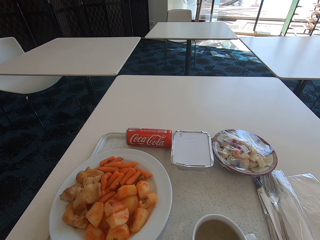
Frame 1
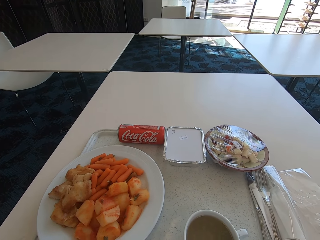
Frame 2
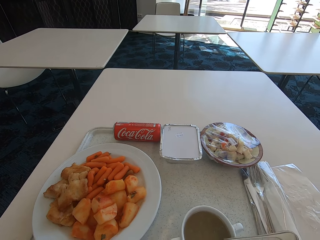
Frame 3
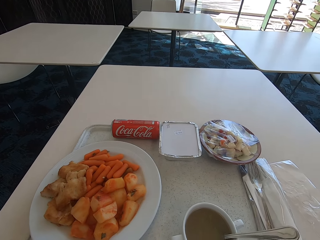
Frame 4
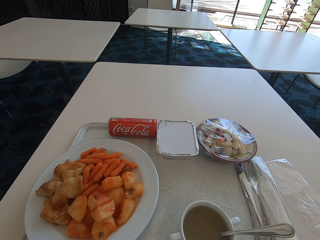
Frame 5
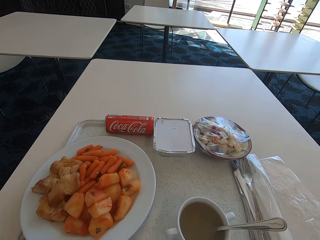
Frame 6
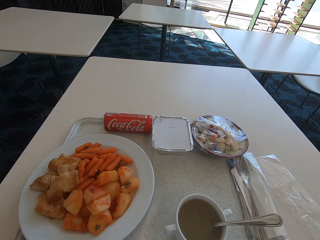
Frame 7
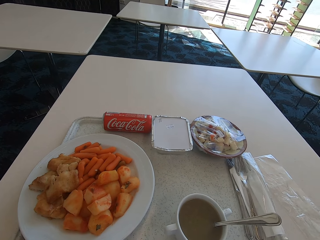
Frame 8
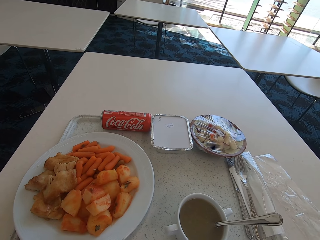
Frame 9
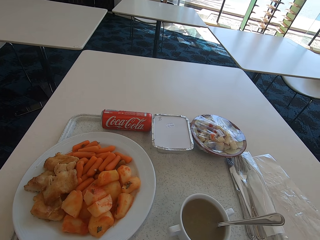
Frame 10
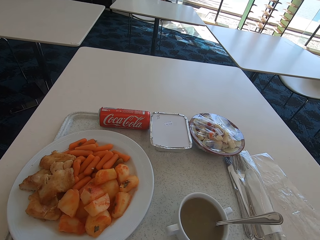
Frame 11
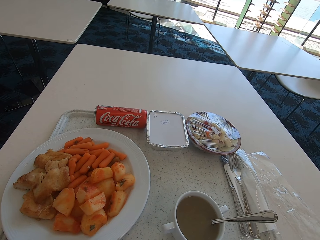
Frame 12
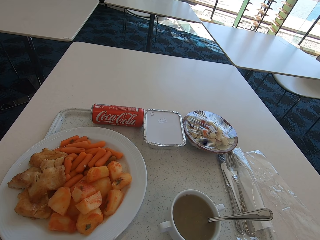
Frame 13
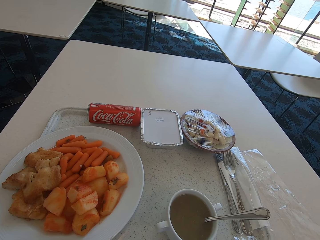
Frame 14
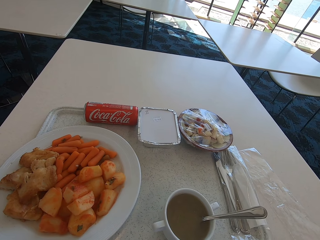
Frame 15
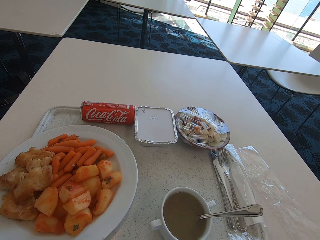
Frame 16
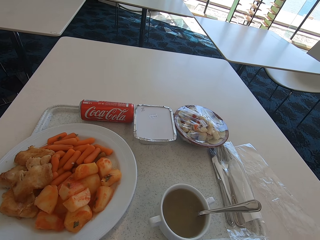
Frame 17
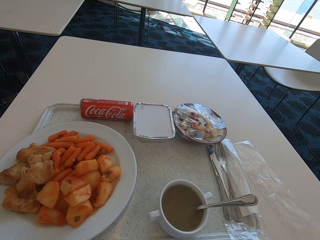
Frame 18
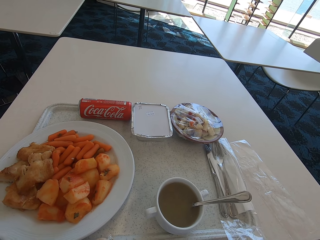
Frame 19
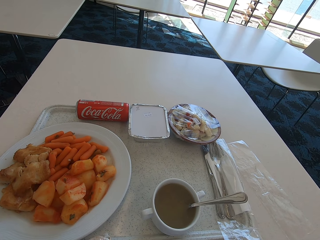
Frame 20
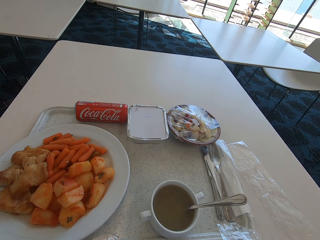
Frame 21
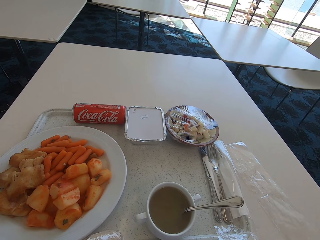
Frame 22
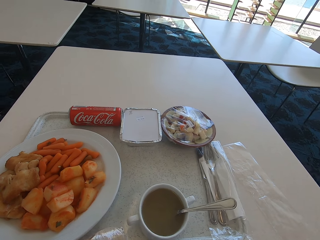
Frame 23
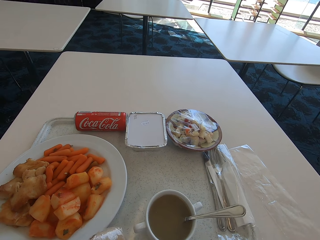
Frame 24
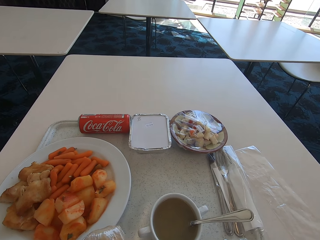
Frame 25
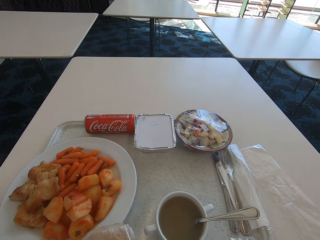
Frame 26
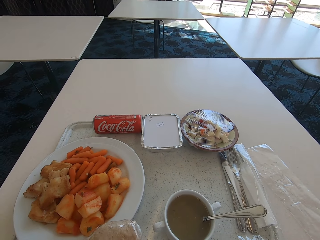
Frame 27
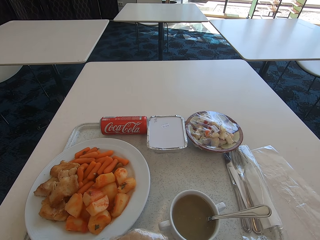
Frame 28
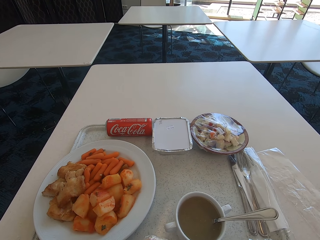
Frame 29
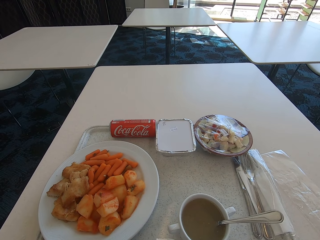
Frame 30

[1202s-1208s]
The camera wearer opens the roti.

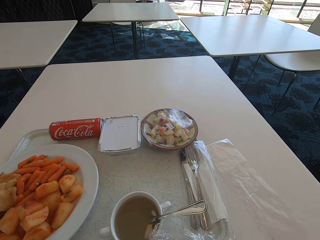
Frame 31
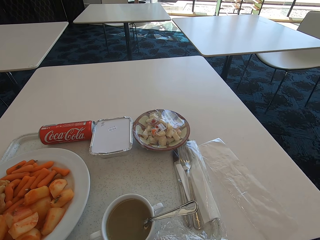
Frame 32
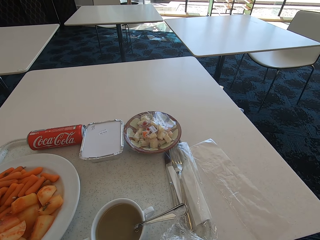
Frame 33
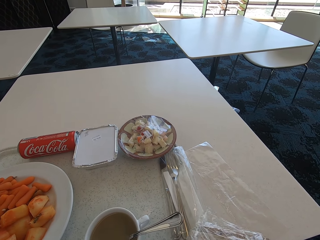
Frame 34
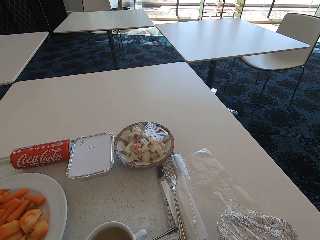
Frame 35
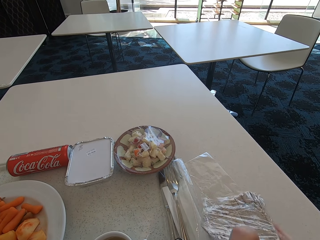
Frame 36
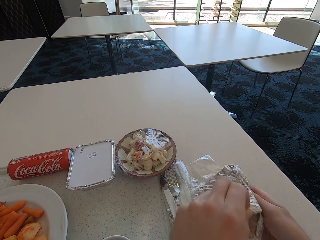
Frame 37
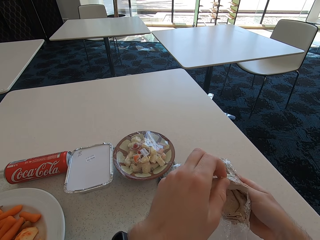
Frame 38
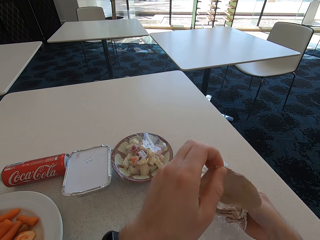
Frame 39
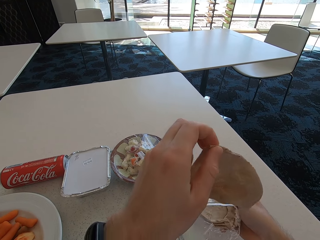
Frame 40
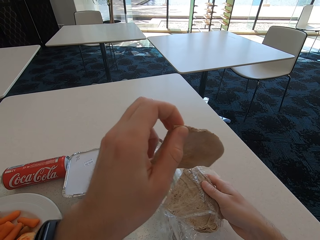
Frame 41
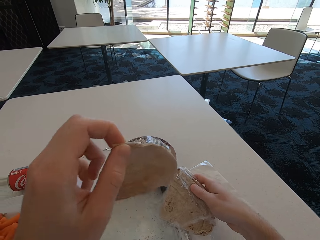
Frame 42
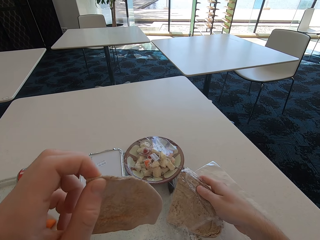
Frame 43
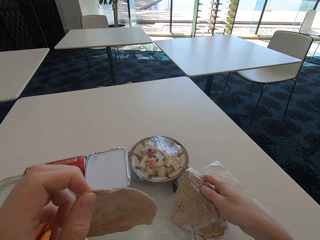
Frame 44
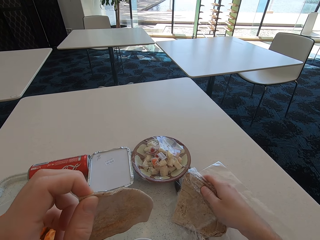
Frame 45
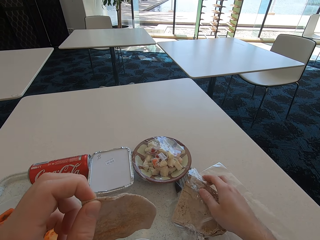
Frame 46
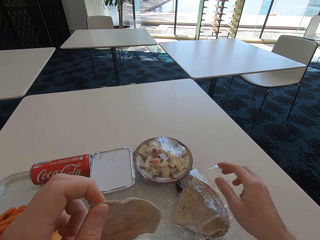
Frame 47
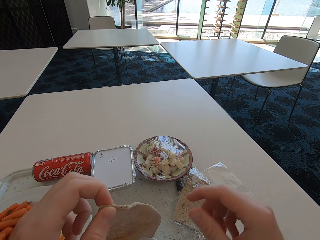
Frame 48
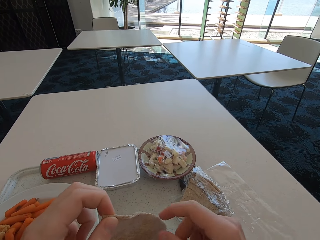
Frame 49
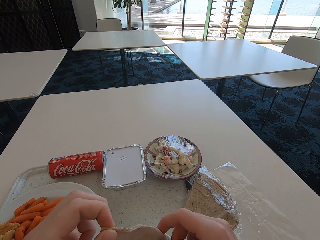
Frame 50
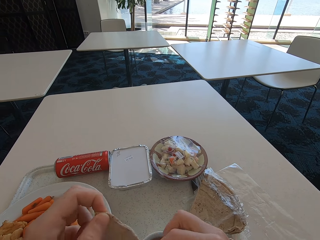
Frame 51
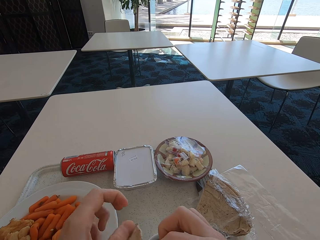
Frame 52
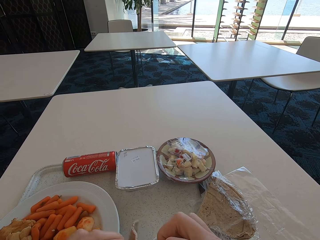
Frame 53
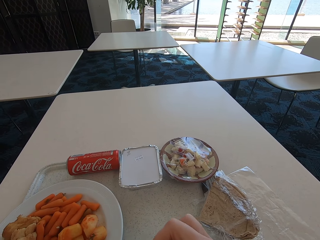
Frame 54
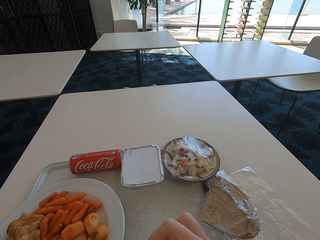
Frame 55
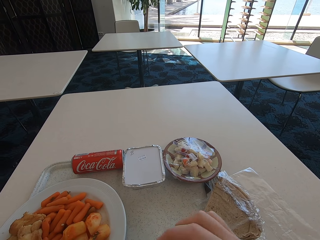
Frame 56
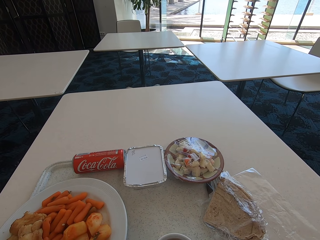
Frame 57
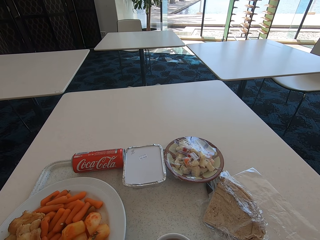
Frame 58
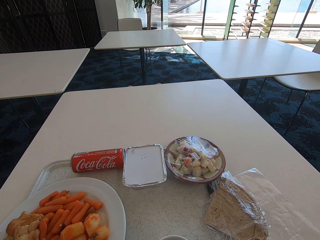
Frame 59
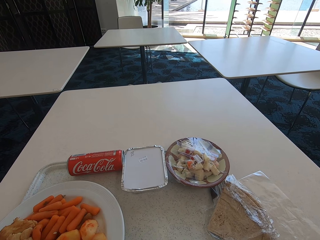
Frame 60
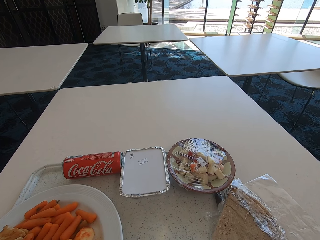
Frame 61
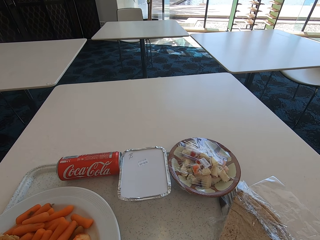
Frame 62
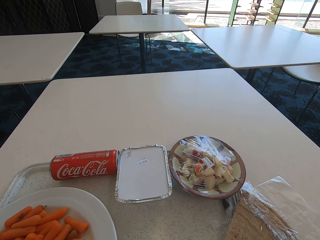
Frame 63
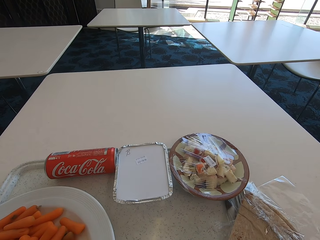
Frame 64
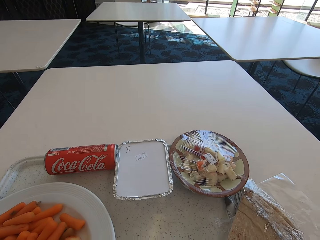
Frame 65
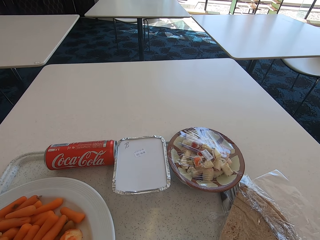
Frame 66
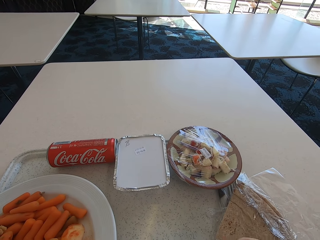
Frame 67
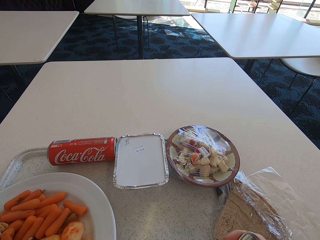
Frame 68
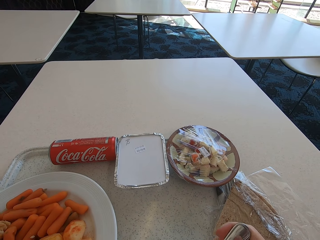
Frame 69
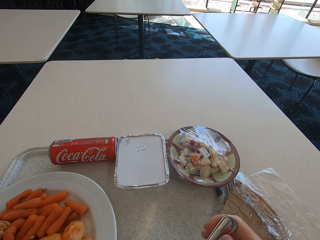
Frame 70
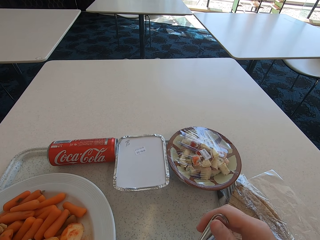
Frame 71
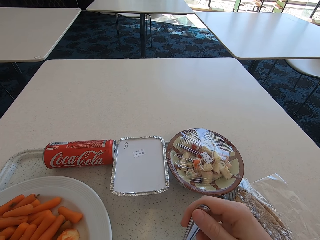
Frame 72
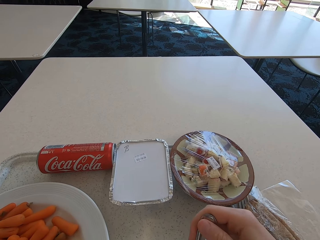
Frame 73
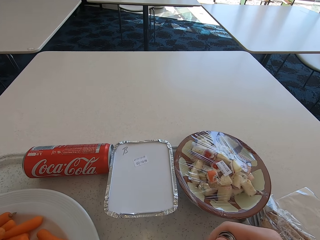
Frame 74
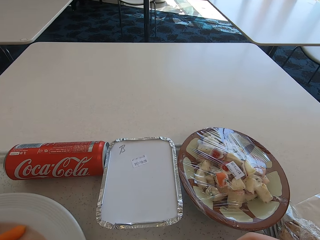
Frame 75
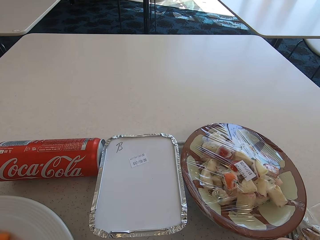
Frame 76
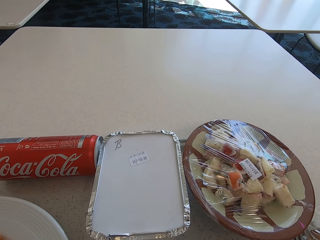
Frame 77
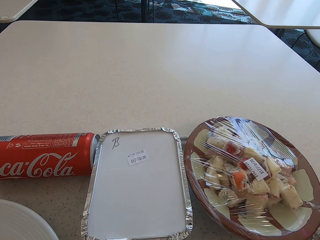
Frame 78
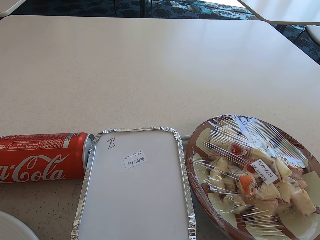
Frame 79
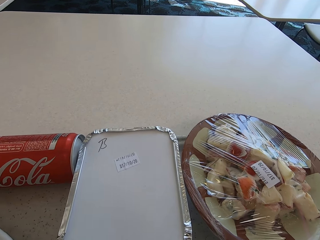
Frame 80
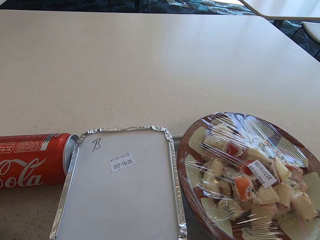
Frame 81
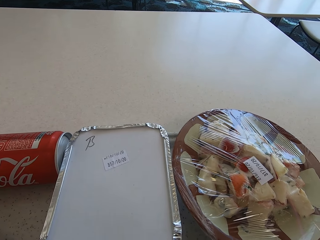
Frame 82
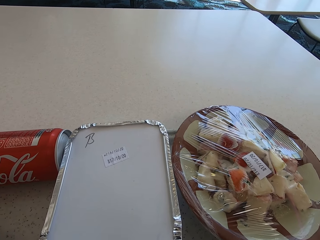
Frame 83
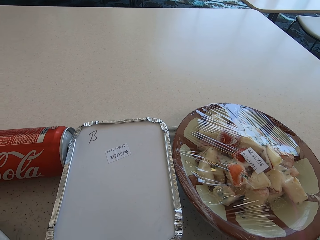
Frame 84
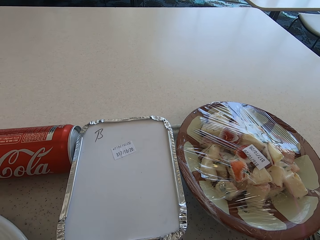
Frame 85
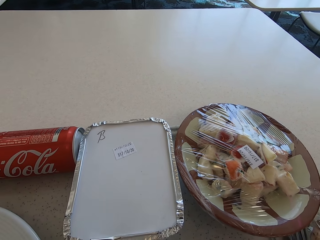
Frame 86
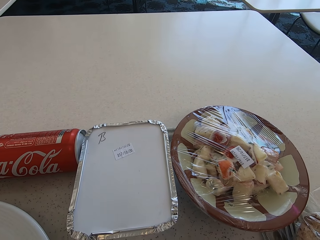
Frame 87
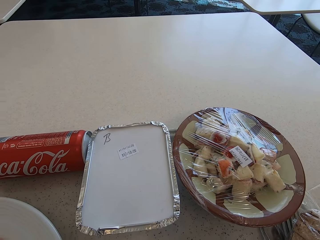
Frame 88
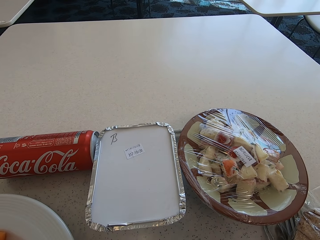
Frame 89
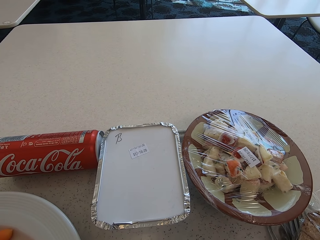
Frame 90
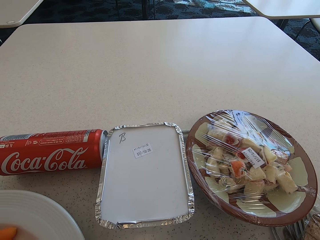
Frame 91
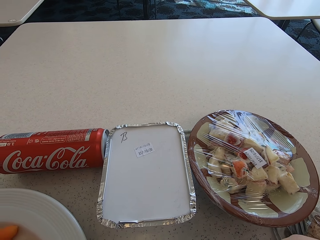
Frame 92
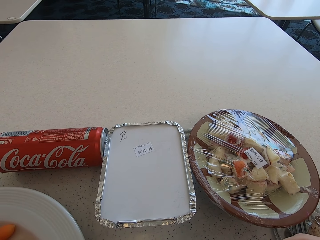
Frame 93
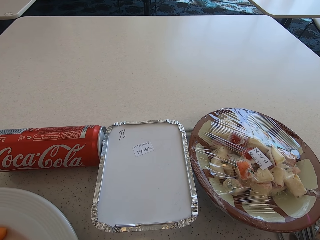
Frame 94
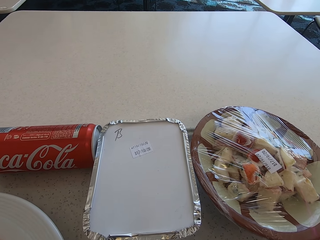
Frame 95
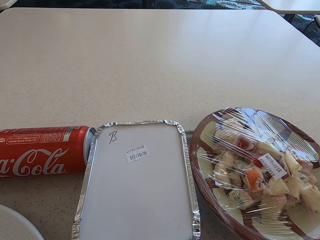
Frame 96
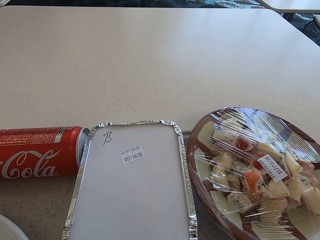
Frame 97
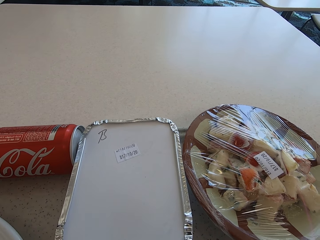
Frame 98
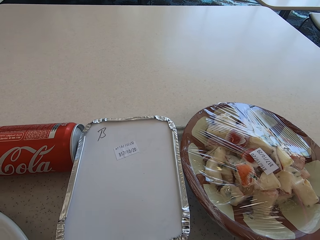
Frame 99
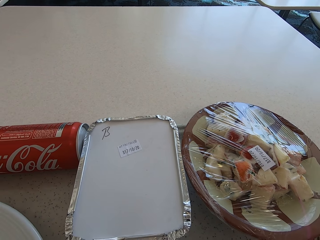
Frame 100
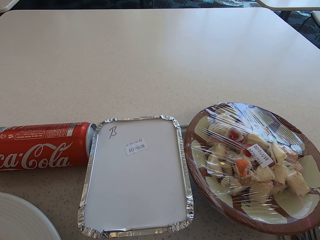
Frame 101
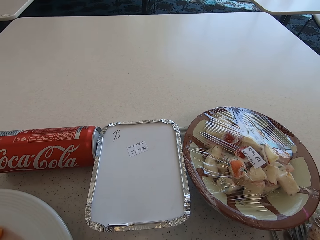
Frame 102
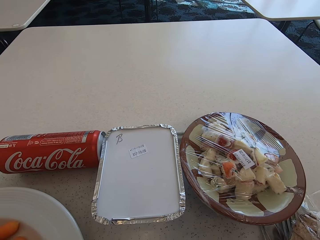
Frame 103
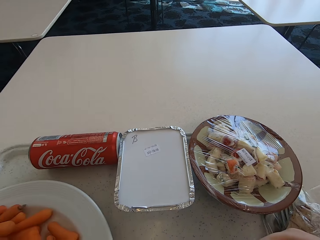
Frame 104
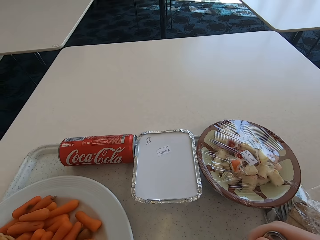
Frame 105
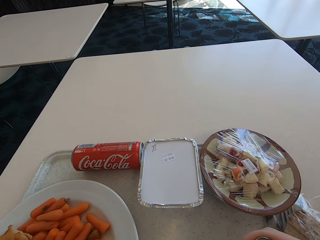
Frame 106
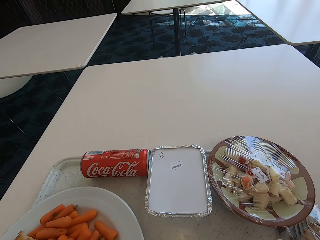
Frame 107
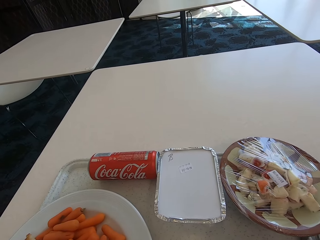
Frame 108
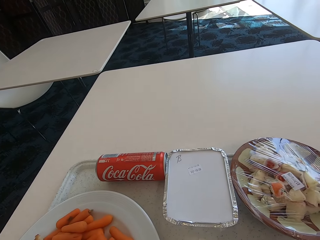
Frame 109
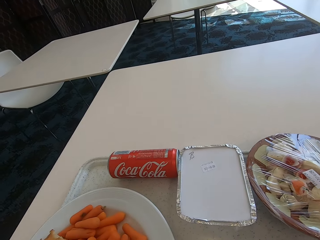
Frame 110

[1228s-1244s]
The camera wearer removes one tortilla or roti from the wrapping paper. They put the other tortillas on the tray. They eat the roti. They hold a spoon in the soup. They mix the tea with the spoon. They look around the table.
